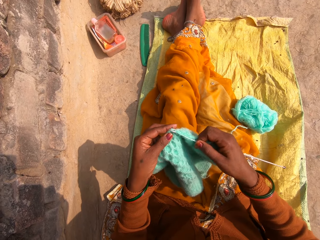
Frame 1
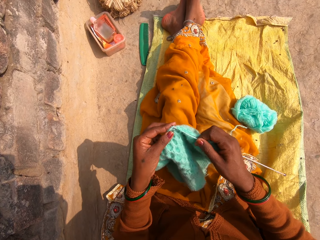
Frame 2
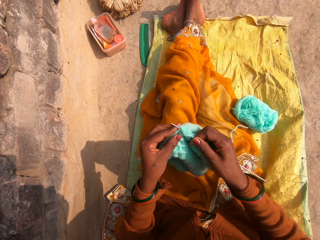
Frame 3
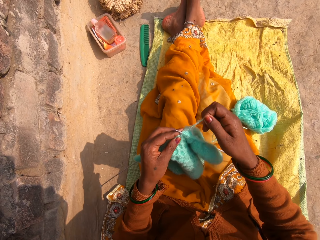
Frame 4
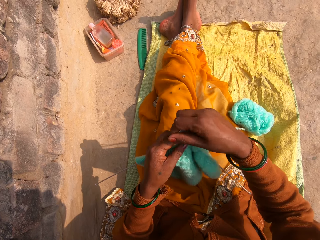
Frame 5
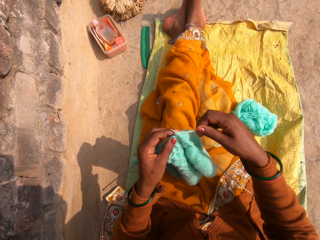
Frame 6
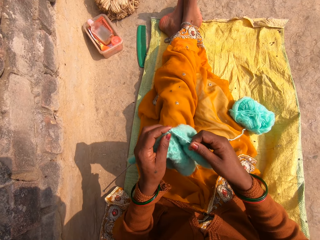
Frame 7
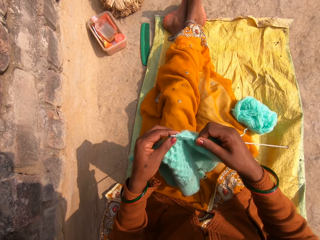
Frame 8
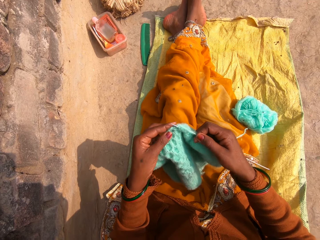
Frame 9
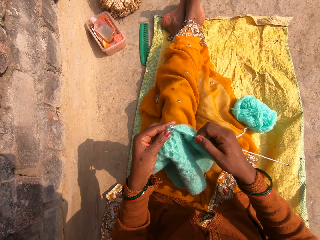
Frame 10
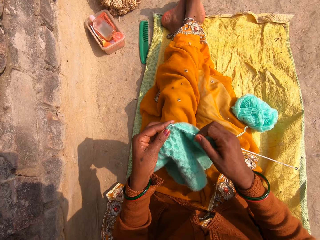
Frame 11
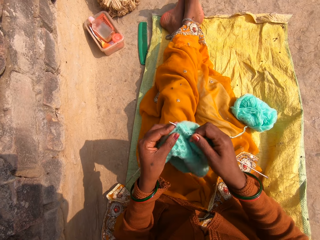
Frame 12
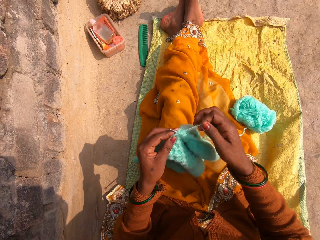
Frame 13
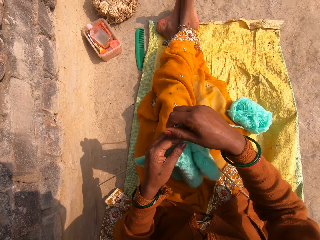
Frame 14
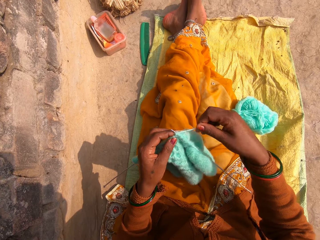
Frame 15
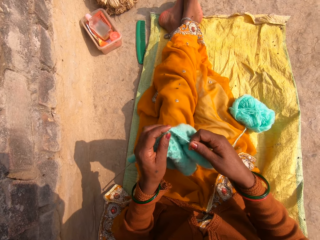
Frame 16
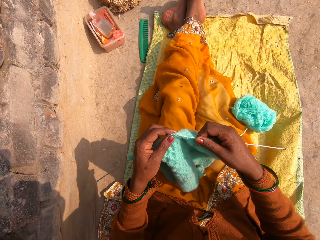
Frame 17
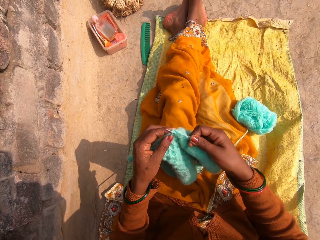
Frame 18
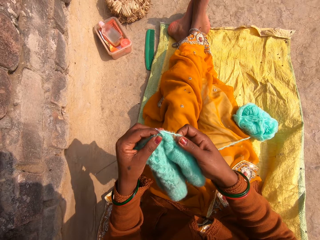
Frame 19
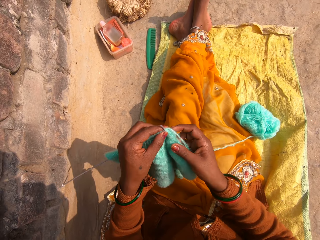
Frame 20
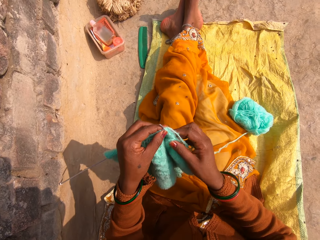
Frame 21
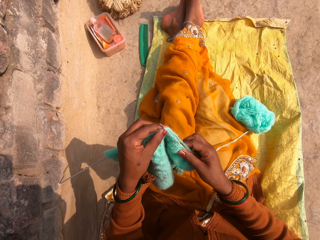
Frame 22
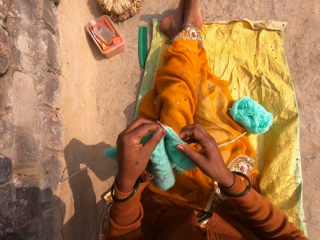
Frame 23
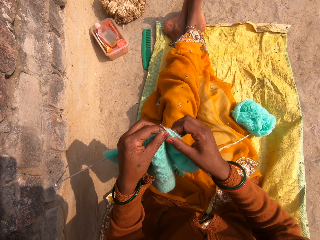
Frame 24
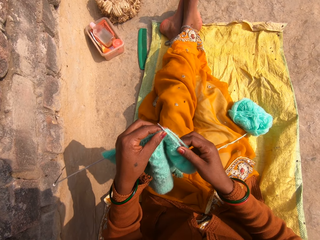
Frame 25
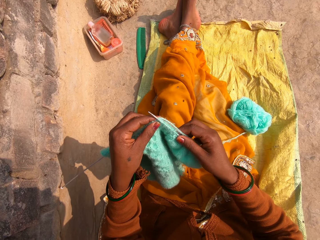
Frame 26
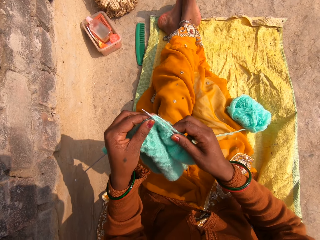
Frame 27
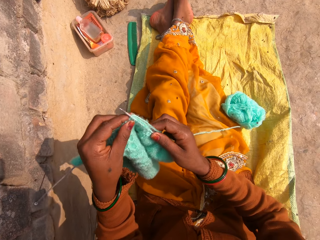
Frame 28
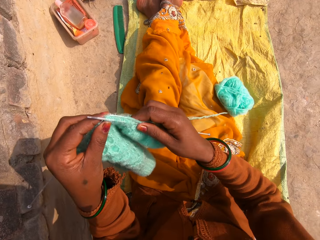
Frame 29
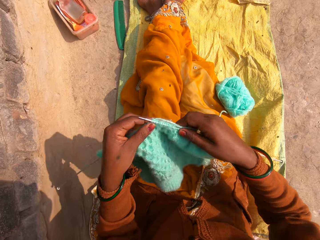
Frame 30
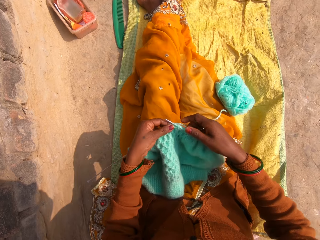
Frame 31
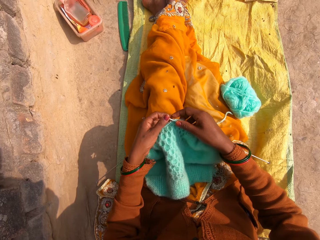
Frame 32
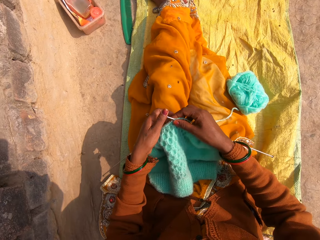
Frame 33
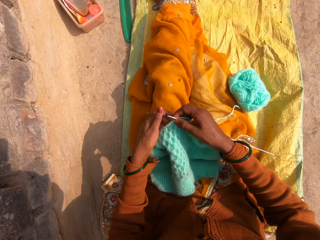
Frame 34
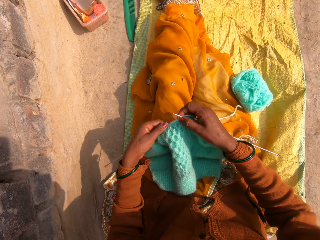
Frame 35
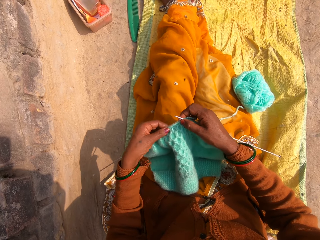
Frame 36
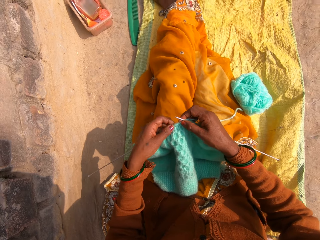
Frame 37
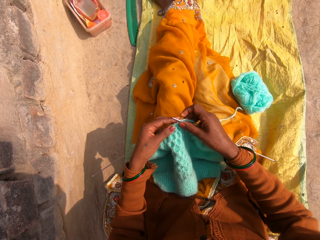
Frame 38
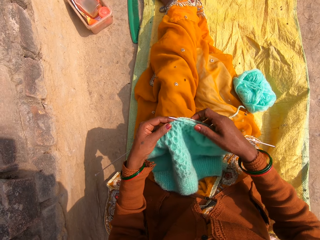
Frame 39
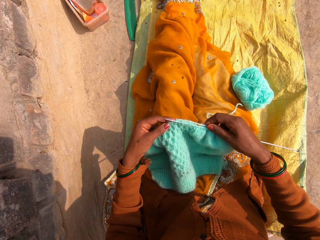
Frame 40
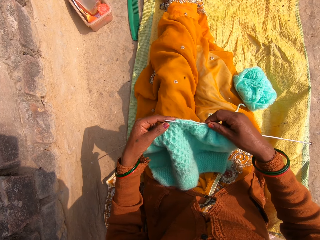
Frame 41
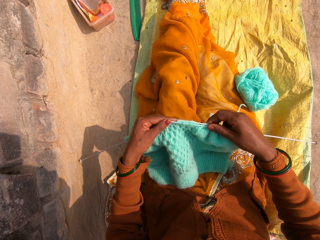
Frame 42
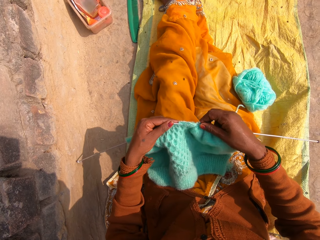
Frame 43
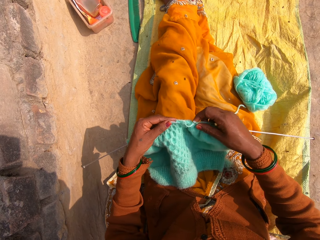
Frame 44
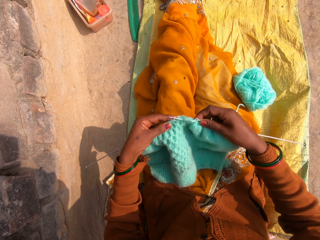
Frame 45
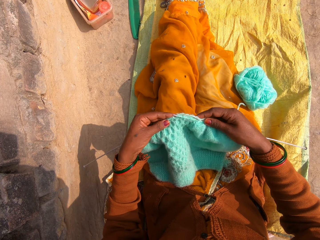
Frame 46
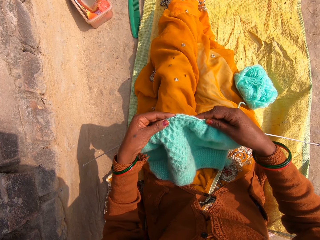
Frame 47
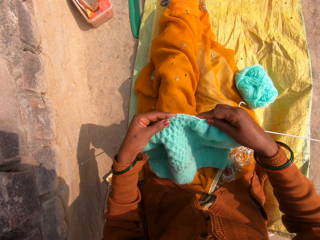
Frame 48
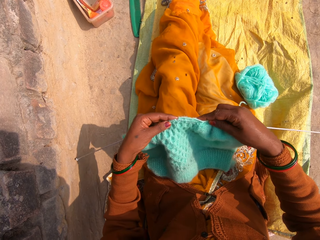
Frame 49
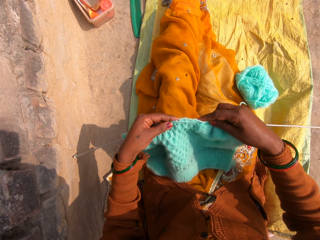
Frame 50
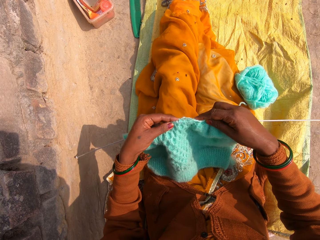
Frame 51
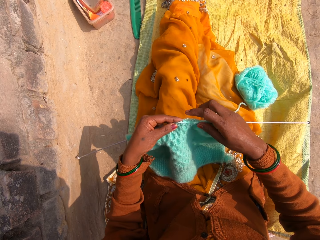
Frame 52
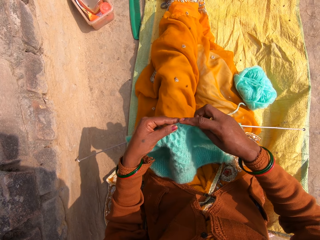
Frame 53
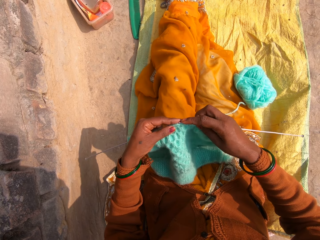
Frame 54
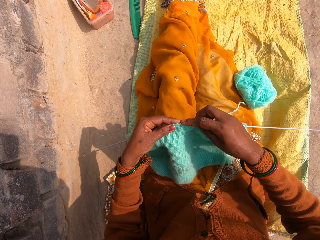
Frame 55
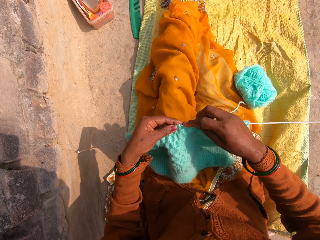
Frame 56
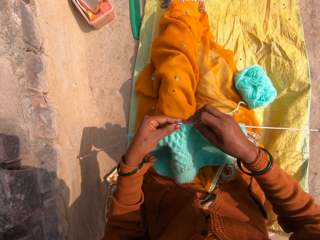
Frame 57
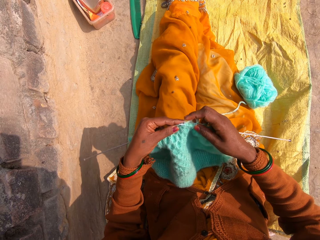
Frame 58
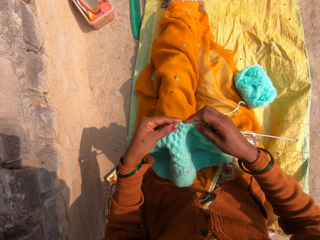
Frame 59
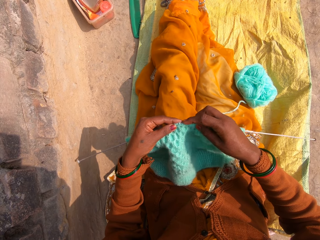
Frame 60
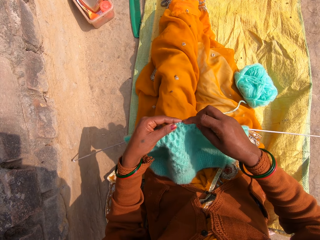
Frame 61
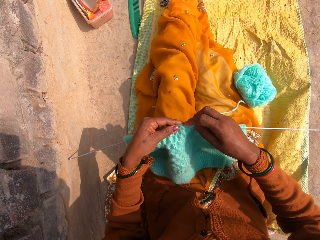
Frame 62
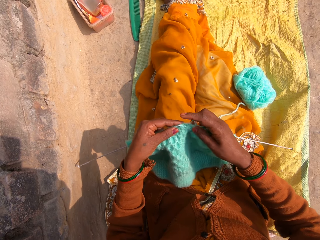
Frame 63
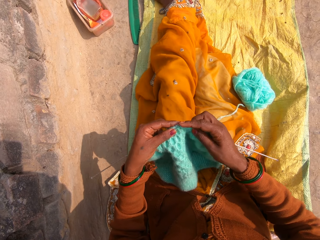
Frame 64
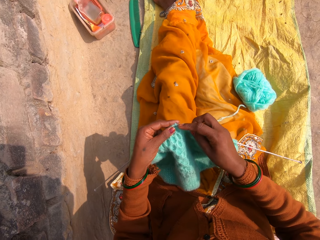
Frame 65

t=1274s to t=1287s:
The camera wearer sews a piece of yarn using a hand and crochet hooks. They add the yarn.

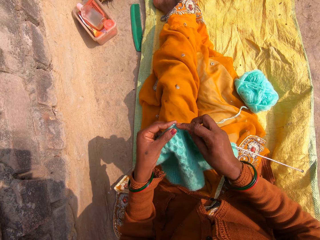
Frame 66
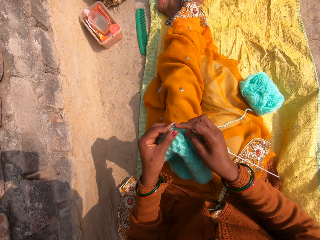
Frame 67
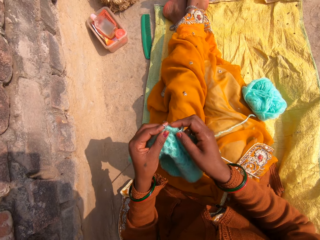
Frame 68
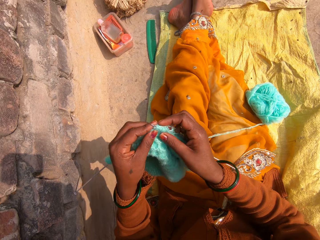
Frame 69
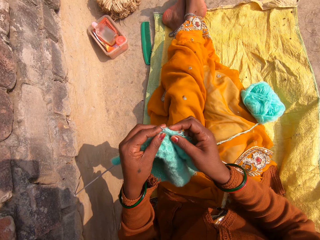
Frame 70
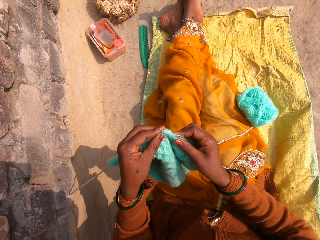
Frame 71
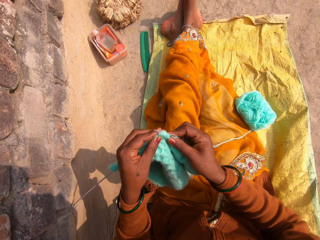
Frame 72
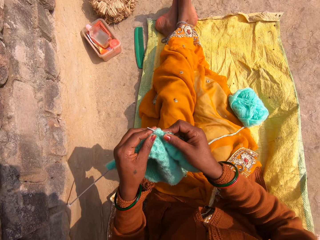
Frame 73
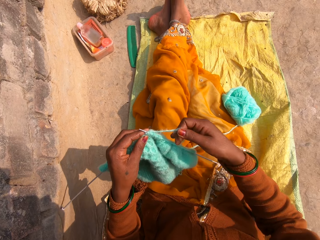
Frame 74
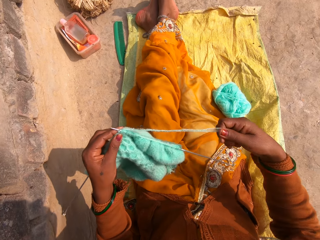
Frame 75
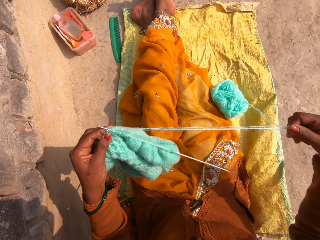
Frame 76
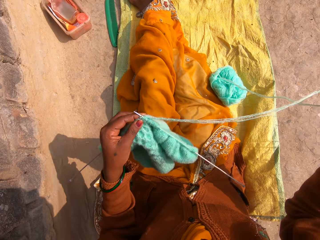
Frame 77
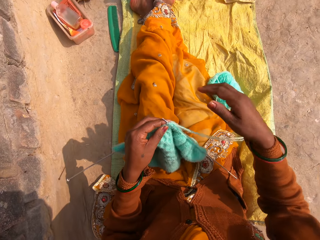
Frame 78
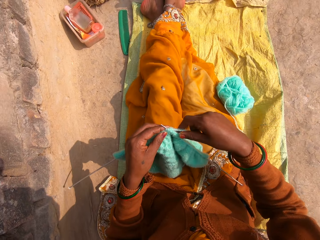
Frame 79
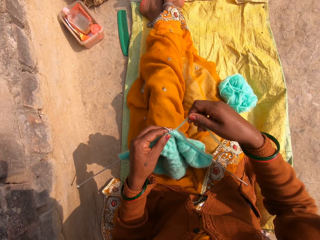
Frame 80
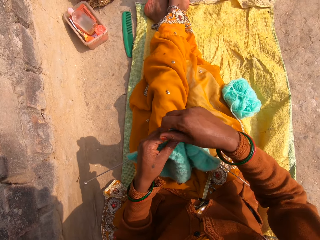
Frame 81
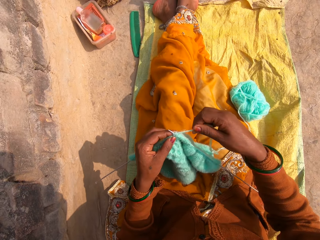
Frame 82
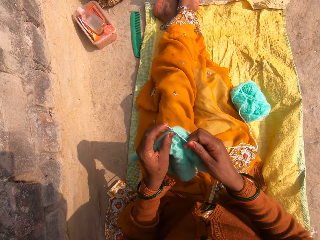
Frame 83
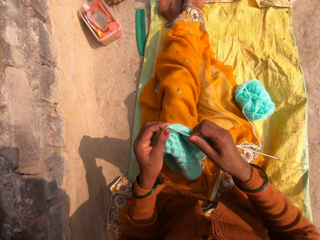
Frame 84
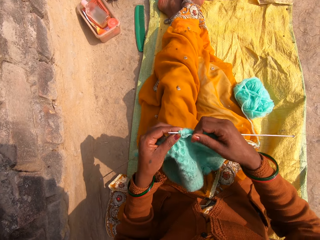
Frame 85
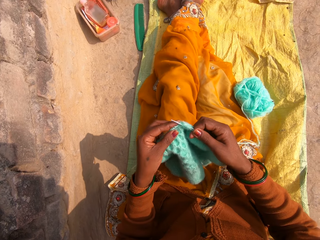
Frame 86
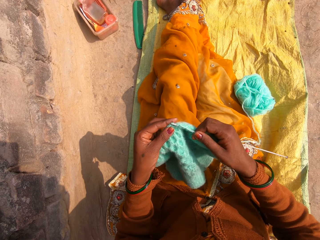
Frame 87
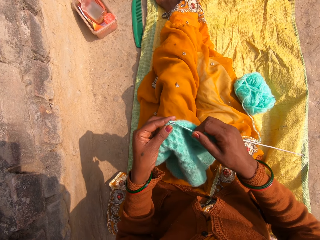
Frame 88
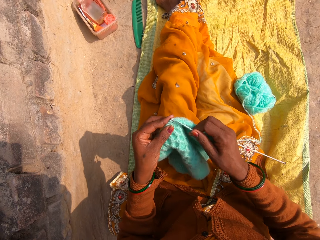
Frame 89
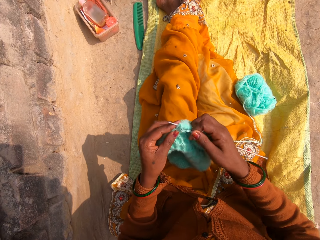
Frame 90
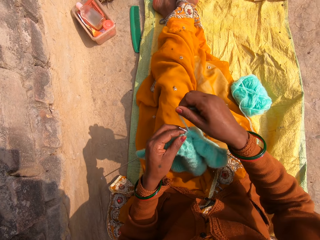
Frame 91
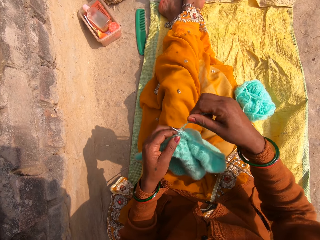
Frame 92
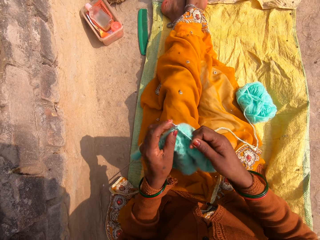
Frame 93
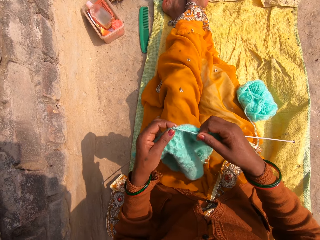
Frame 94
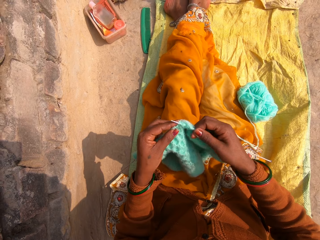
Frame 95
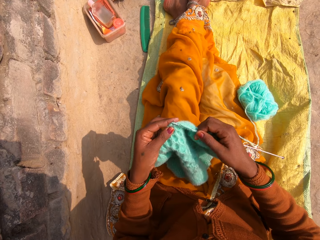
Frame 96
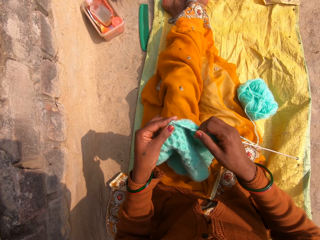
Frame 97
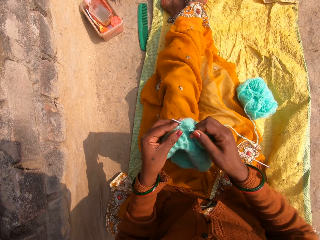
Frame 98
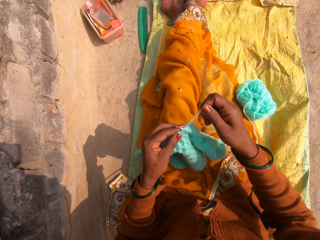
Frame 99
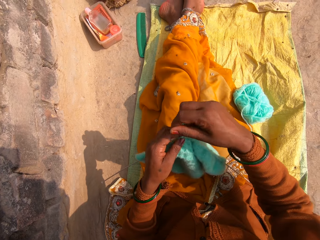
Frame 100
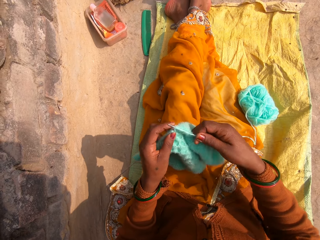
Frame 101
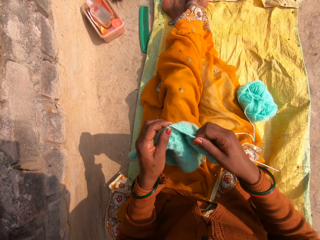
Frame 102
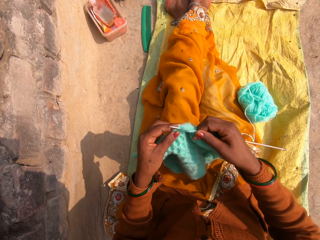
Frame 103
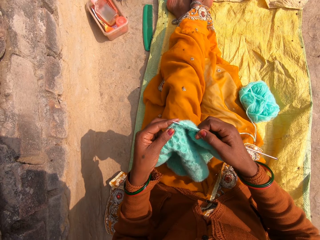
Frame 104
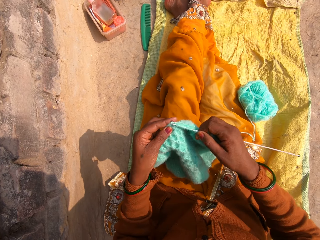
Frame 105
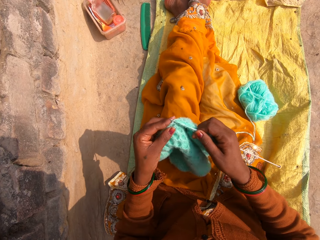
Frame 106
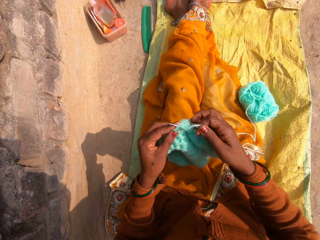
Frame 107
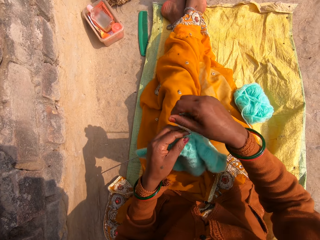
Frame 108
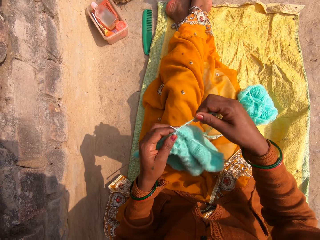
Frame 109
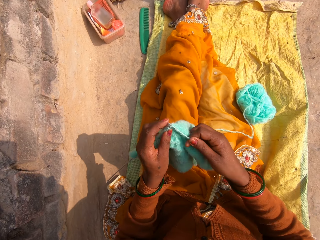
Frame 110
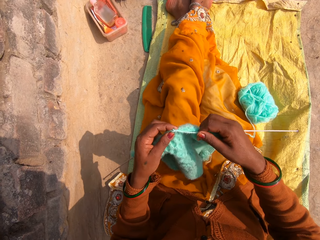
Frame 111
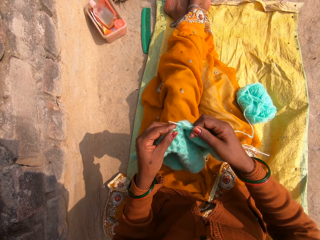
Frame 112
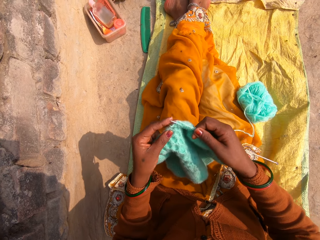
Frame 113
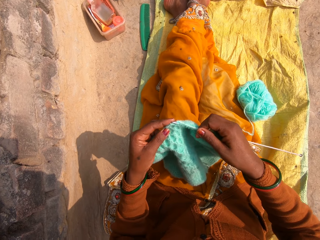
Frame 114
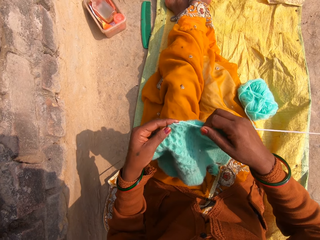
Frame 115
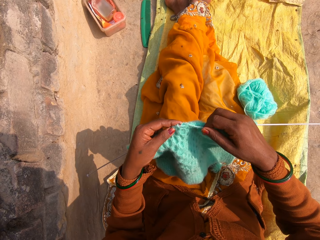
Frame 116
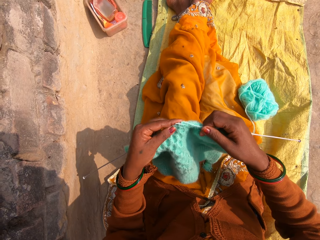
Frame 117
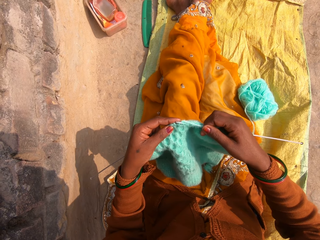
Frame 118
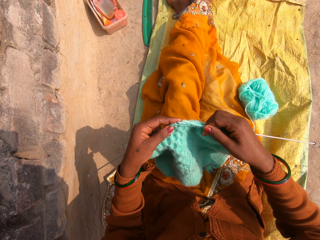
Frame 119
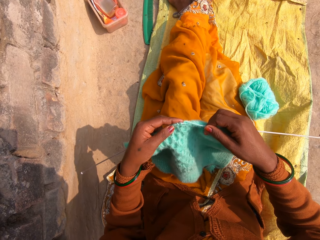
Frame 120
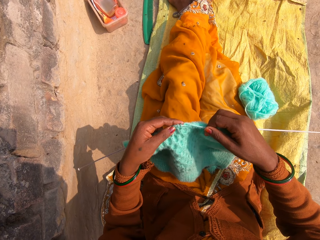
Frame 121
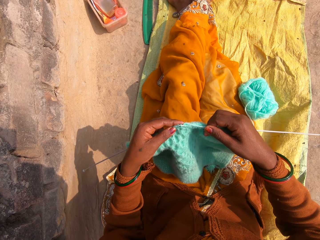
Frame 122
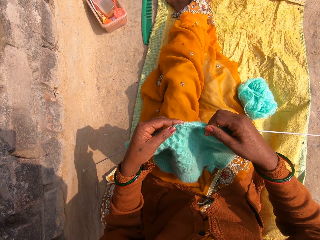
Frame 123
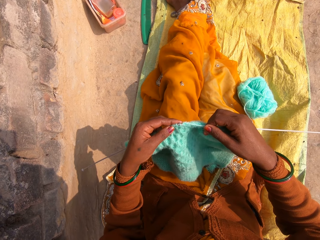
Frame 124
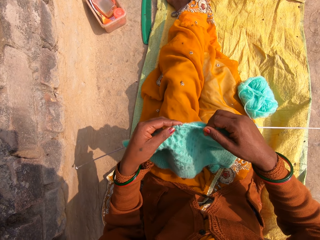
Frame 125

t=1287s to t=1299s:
The camera wearer pulls the yarn cord. They sew a piece of yarn using a hand and crochet hooks.
